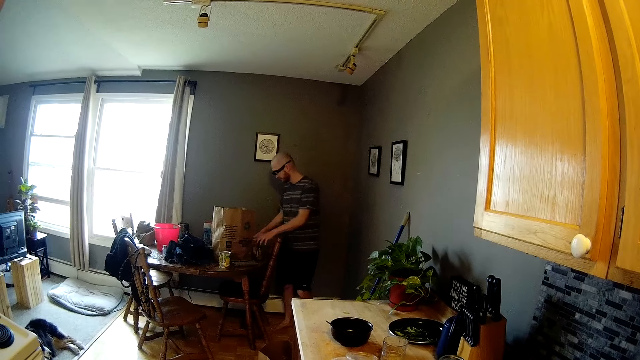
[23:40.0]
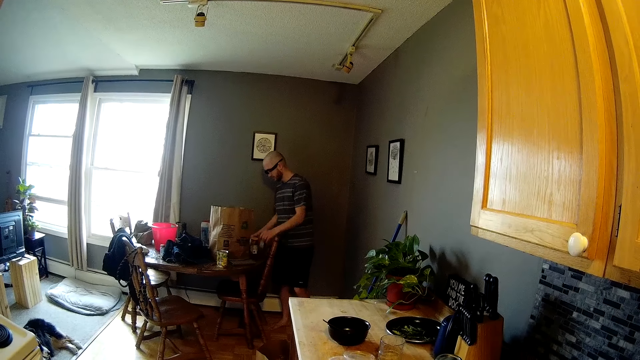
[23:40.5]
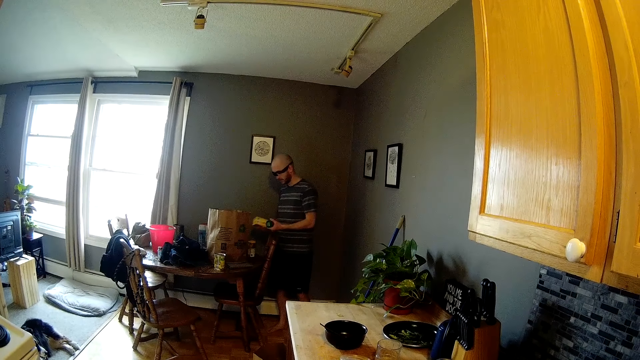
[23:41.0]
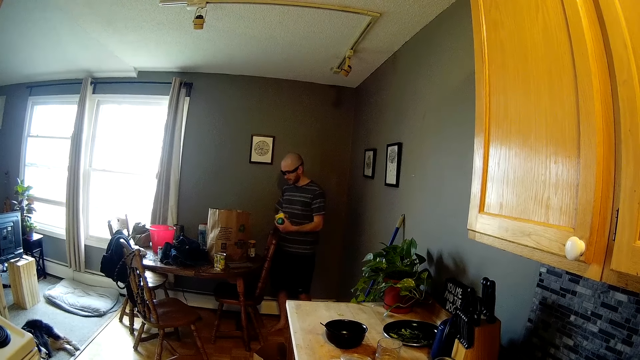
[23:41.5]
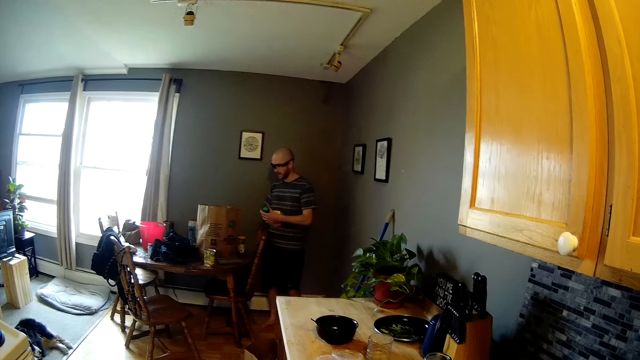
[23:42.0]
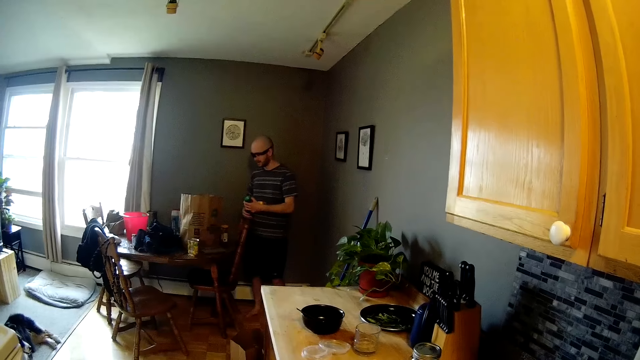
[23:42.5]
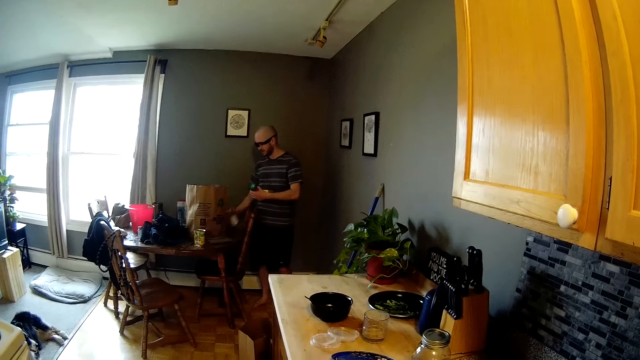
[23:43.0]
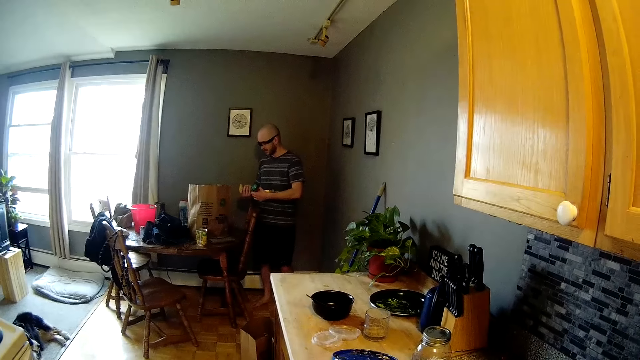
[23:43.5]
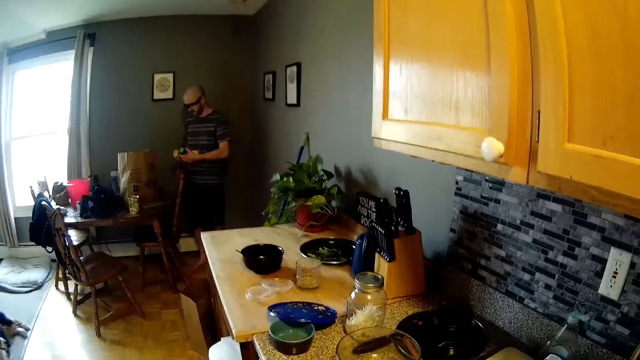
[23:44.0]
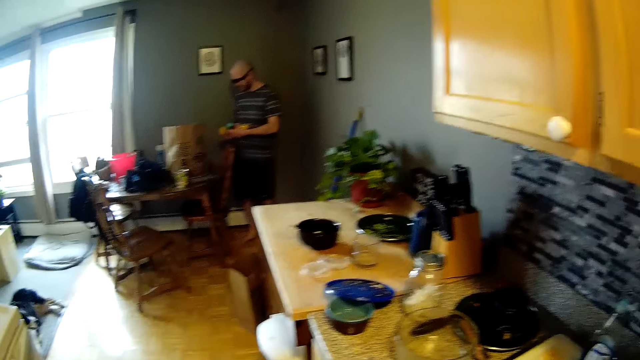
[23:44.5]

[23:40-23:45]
The man picks up the bottle on the table with his left hand, picks up the packet of tea bags from the table with his right hand, passes the packet of tea bags to his left hand, and checks the jar on the table with his right hand.

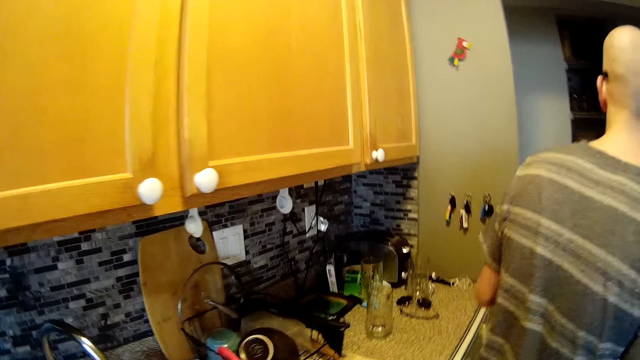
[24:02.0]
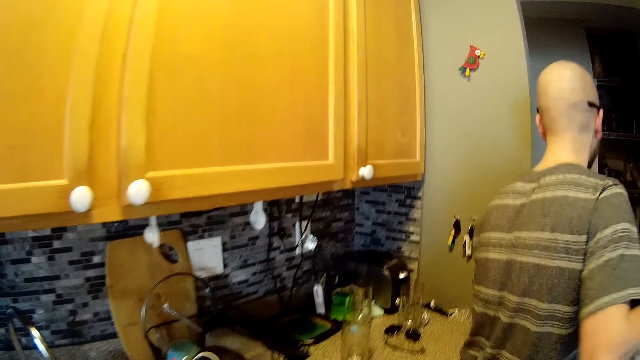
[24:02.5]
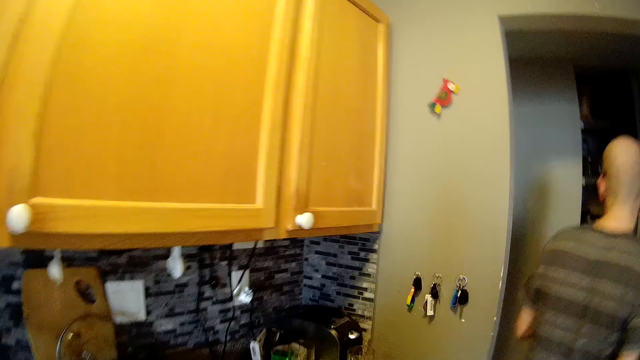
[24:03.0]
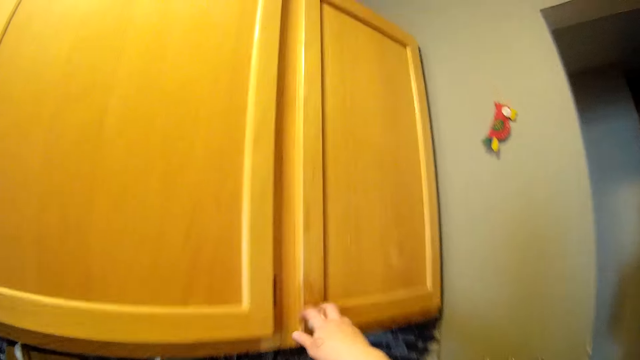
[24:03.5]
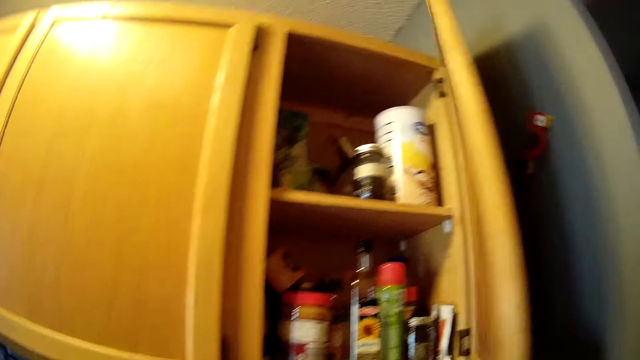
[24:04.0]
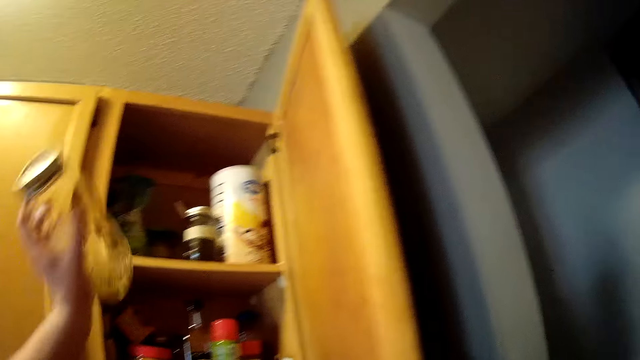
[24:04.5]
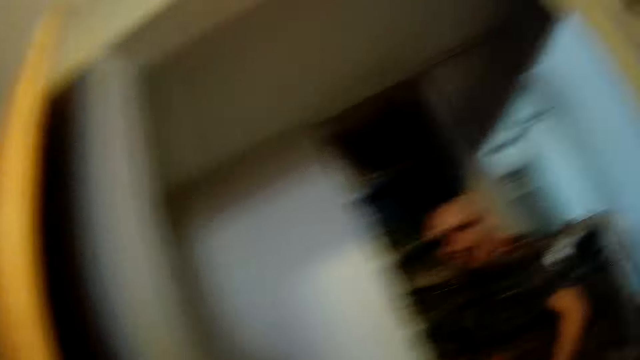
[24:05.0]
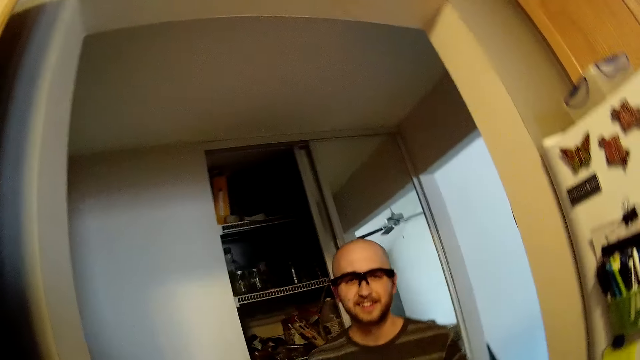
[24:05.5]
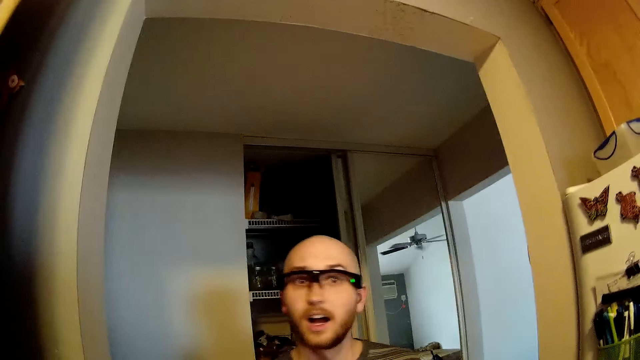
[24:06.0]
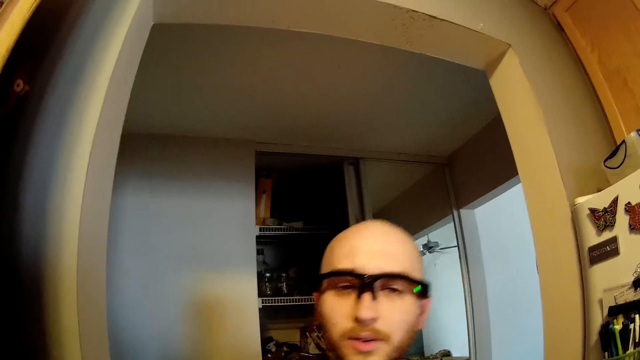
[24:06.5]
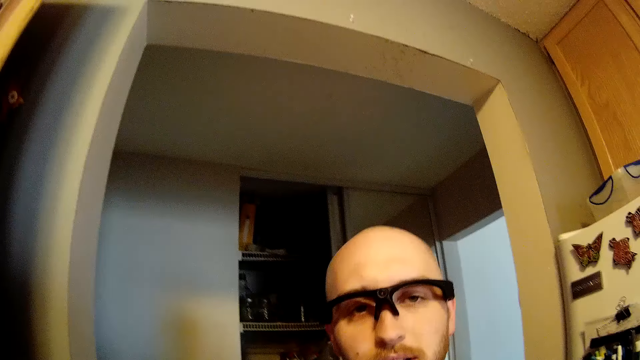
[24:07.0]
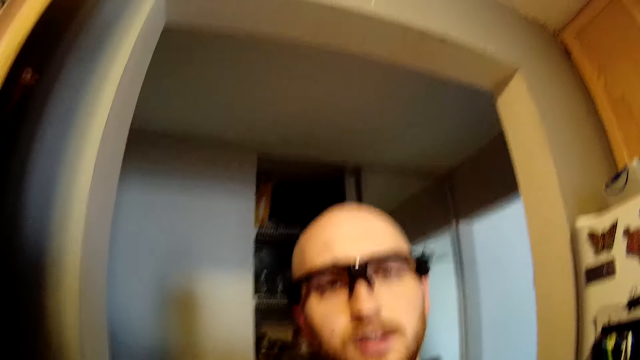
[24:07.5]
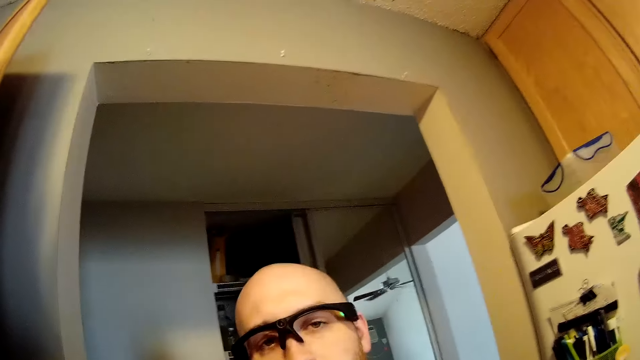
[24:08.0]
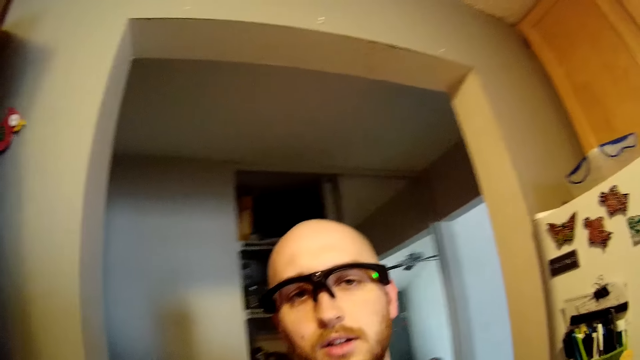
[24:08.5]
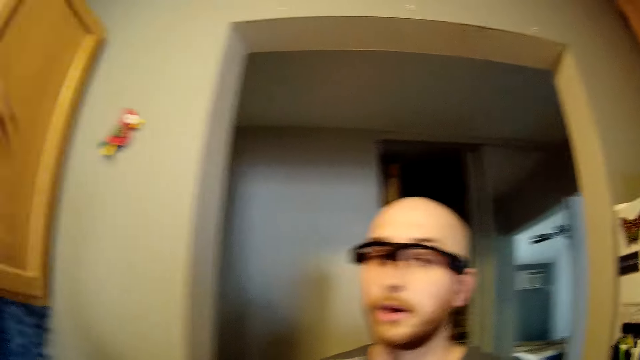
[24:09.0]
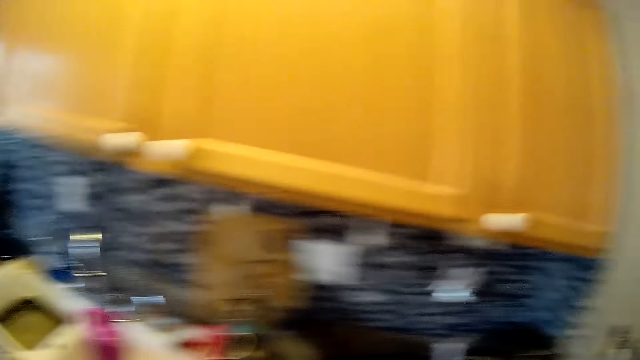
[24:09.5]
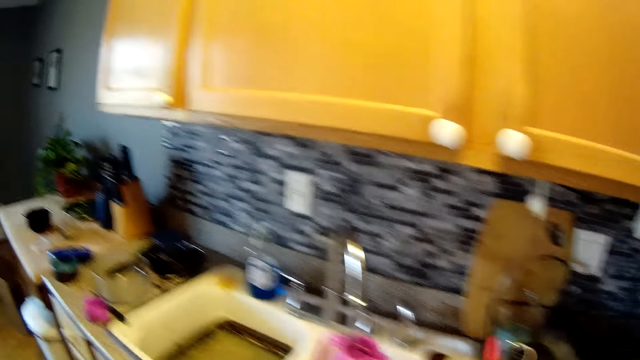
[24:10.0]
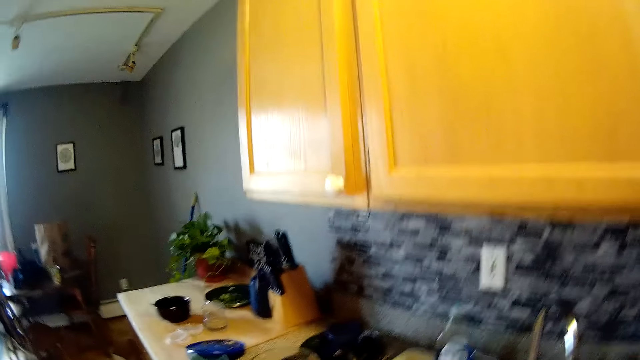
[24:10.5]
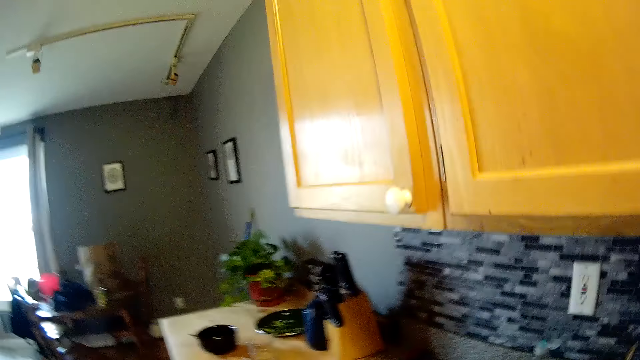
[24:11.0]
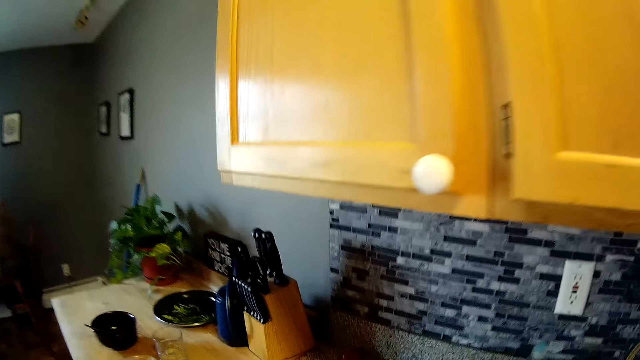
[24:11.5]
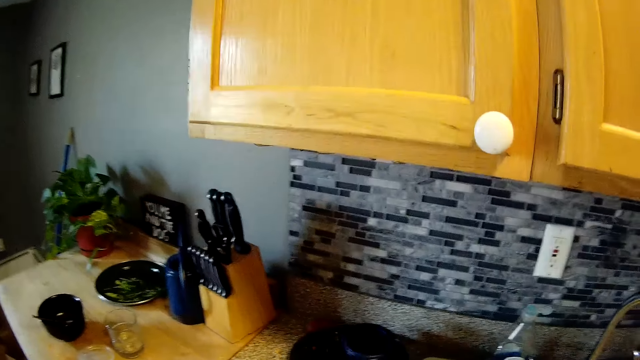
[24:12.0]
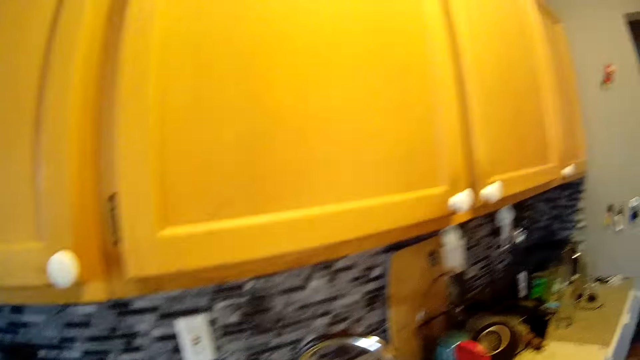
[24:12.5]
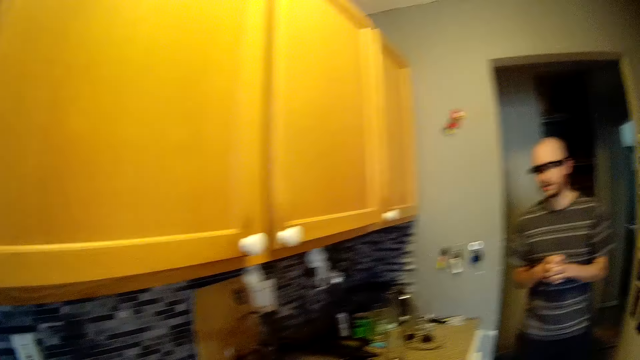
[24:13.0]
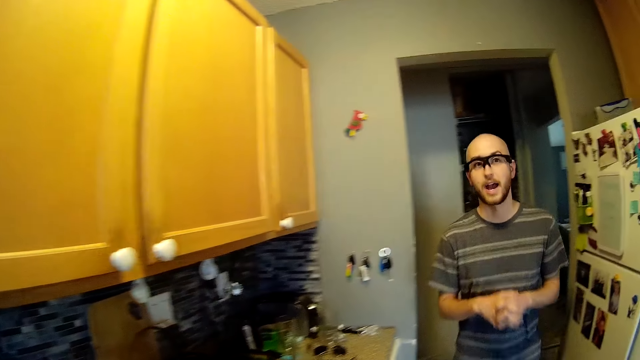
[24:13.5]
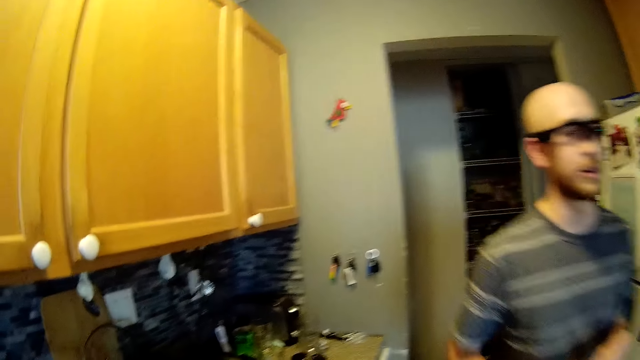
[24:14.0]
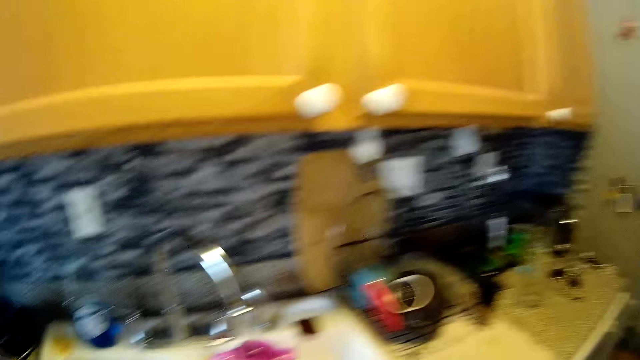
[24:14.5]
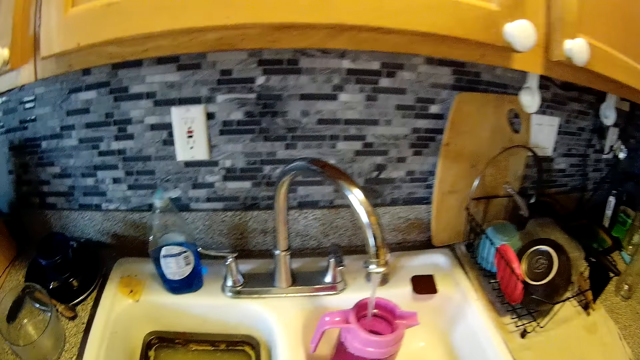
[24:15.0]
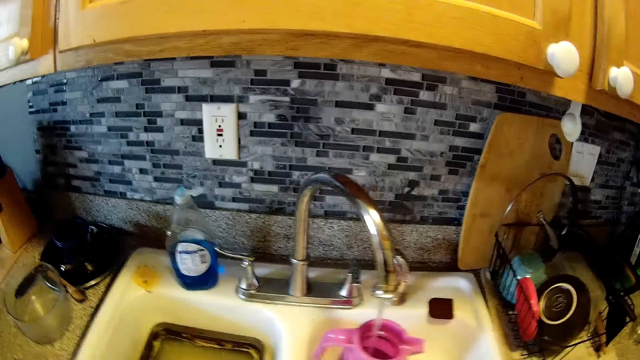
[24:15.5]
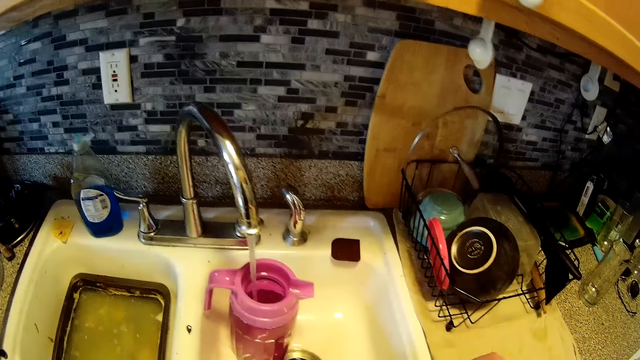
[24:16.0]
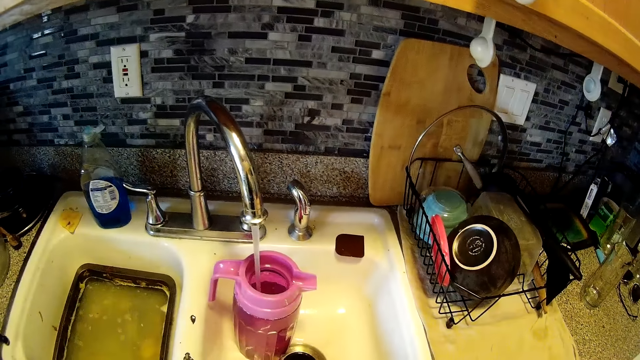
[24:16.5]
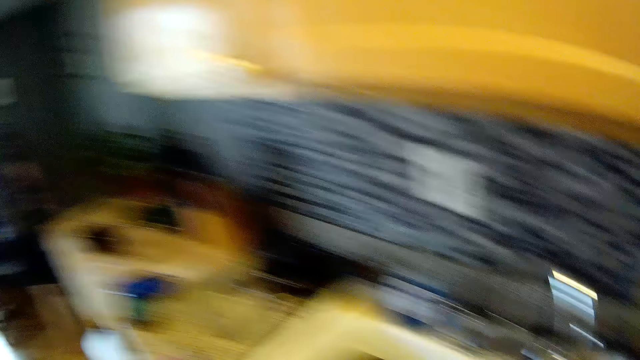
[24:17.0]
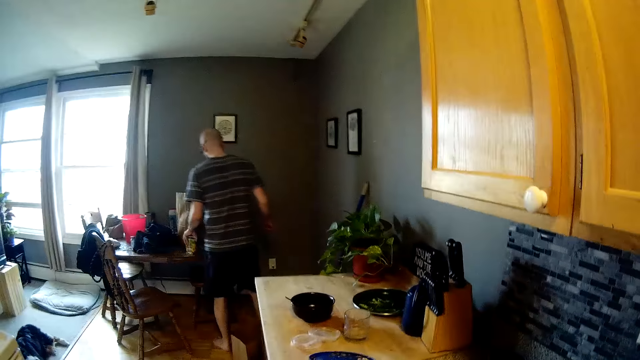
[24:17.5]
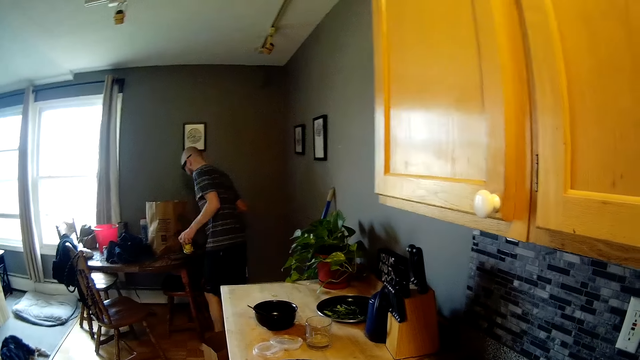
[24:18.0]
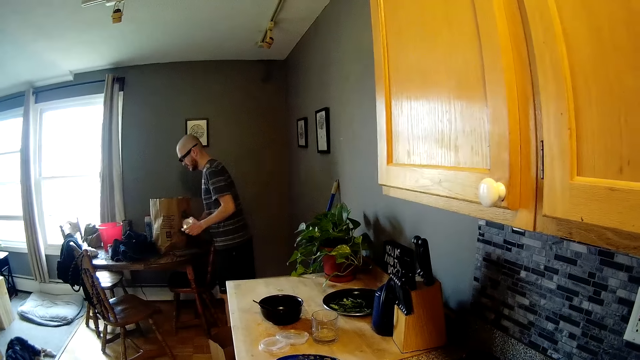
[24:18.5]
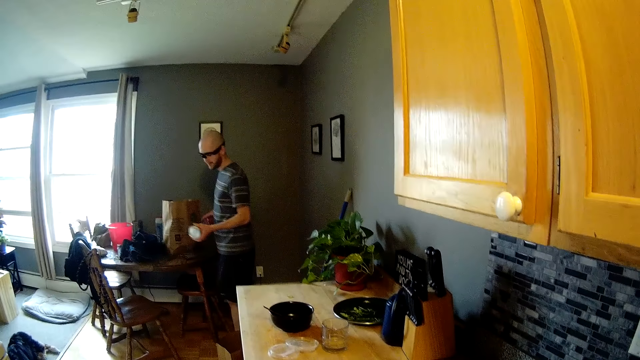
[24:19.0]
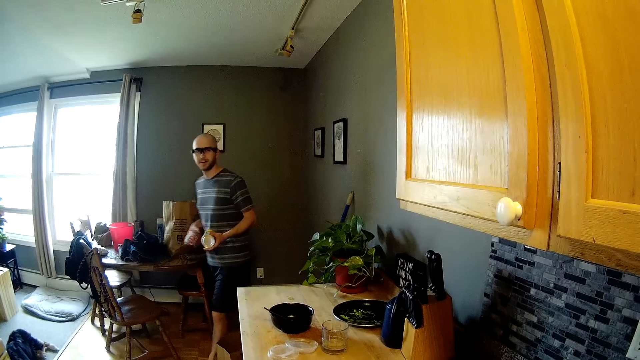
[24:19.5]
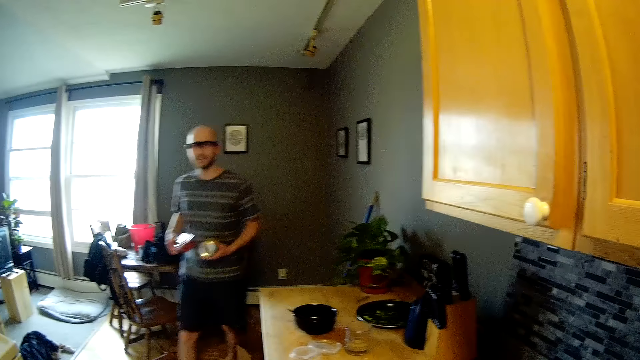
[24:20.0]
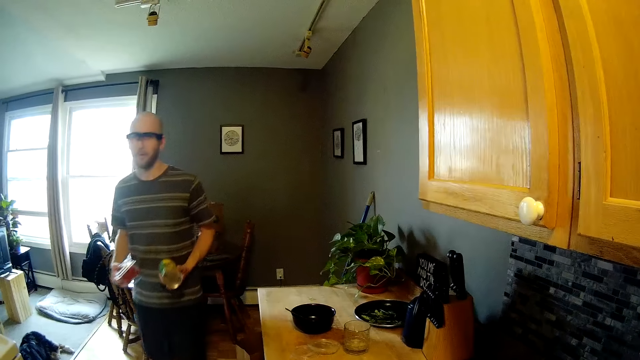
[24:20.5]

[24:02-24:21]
The camera wearer opens a kitchen cabinet door with her right hand. She drops a jar in her left hand into the cabinet. She talks to a man. She closes the kitchen cabinet door with her left hand. She walks around, adjusts a cooking pot, looks around and removes her hands. The man picks up a can from the table with his left hand. The camera wearer looks around. The man picks up a pack of tomatoes from the table with his right hand. The camera wearer talks.
